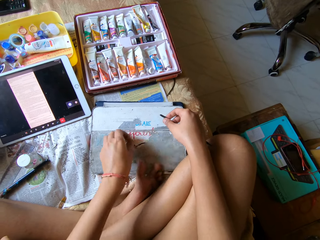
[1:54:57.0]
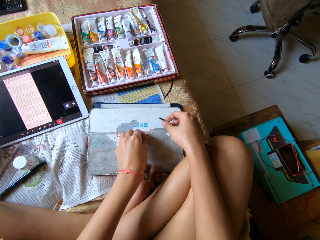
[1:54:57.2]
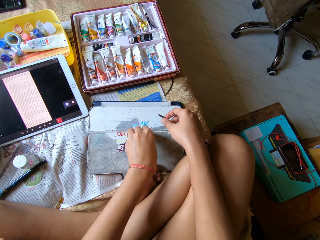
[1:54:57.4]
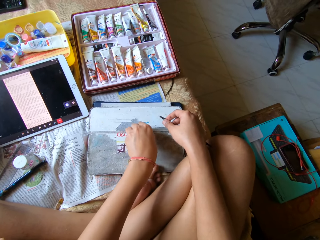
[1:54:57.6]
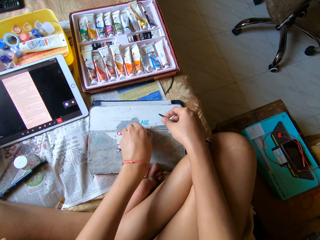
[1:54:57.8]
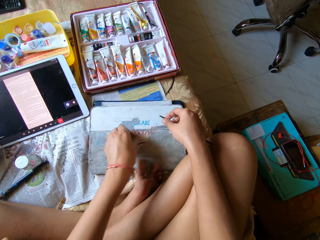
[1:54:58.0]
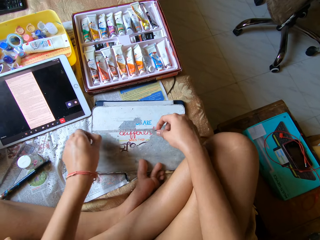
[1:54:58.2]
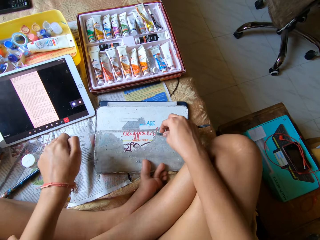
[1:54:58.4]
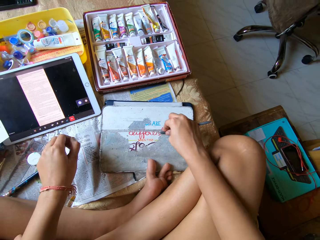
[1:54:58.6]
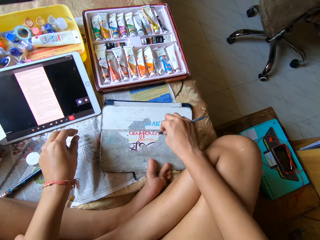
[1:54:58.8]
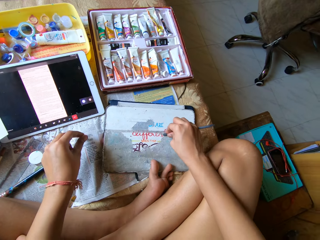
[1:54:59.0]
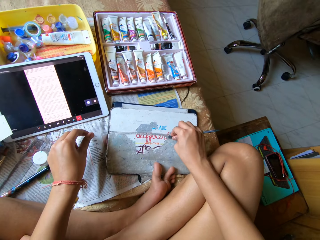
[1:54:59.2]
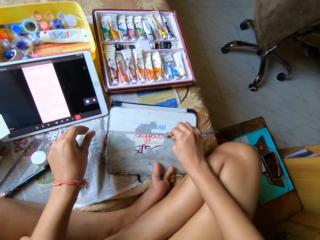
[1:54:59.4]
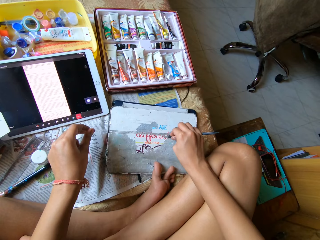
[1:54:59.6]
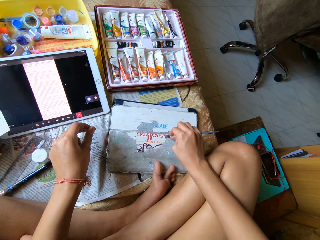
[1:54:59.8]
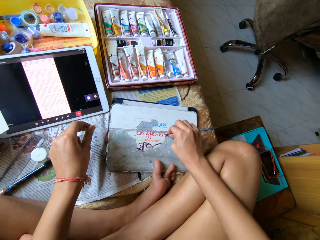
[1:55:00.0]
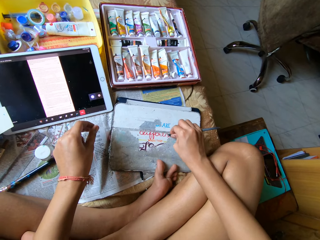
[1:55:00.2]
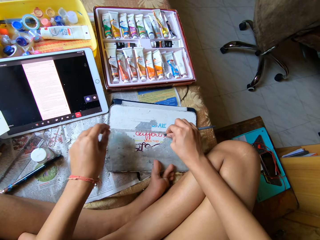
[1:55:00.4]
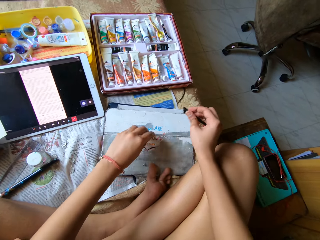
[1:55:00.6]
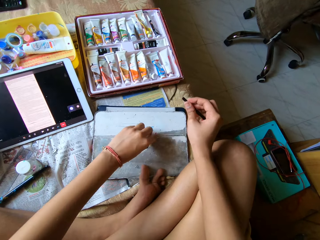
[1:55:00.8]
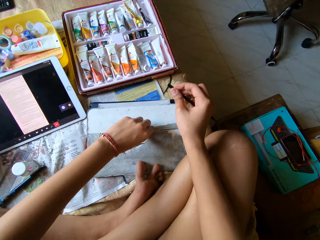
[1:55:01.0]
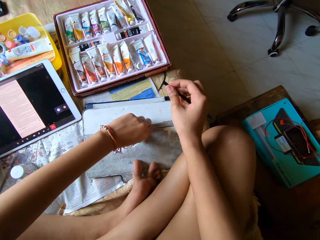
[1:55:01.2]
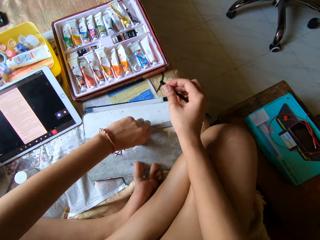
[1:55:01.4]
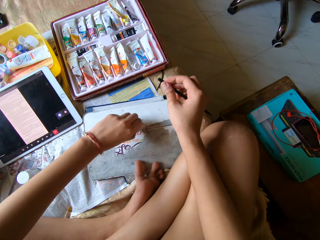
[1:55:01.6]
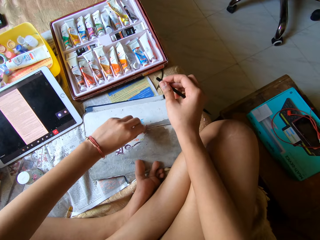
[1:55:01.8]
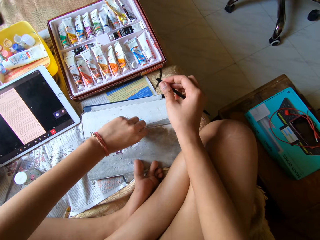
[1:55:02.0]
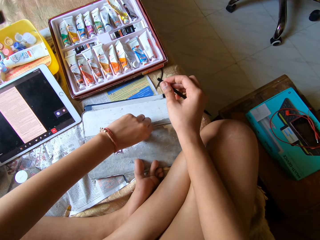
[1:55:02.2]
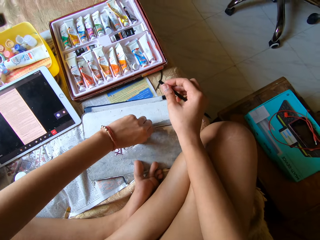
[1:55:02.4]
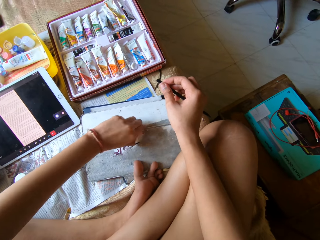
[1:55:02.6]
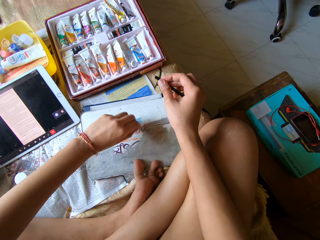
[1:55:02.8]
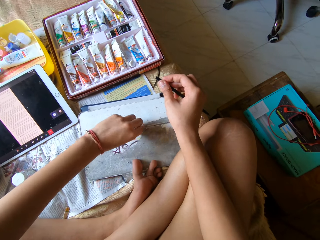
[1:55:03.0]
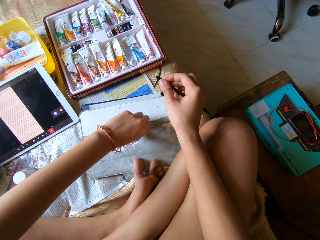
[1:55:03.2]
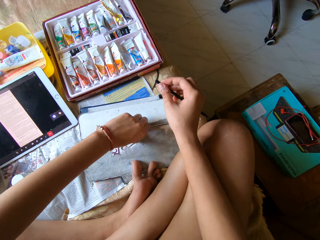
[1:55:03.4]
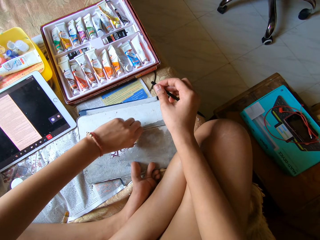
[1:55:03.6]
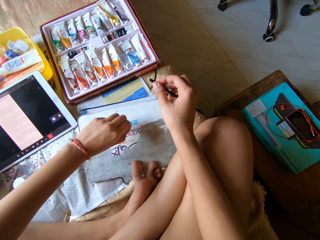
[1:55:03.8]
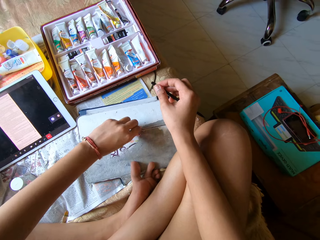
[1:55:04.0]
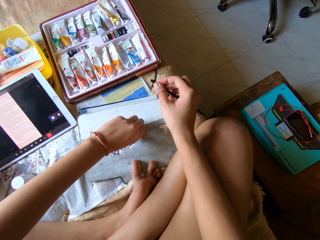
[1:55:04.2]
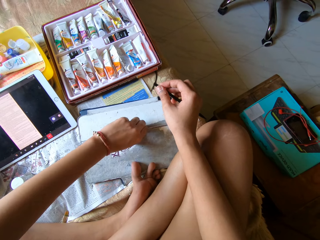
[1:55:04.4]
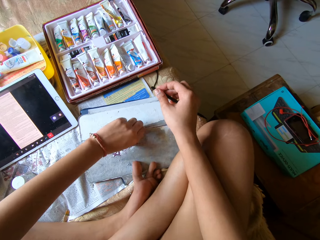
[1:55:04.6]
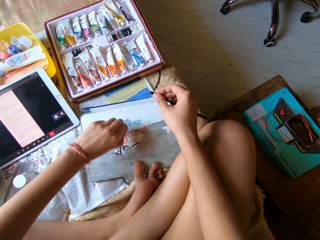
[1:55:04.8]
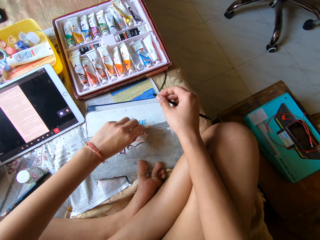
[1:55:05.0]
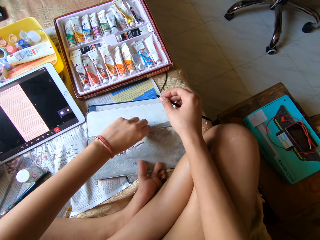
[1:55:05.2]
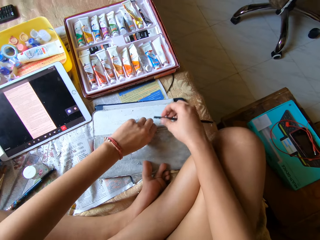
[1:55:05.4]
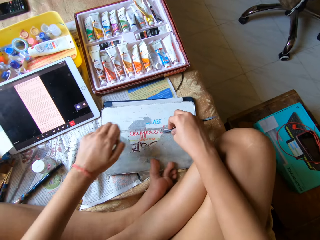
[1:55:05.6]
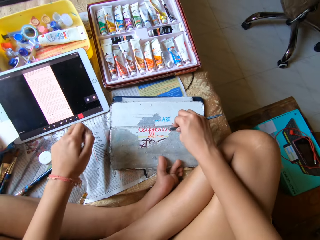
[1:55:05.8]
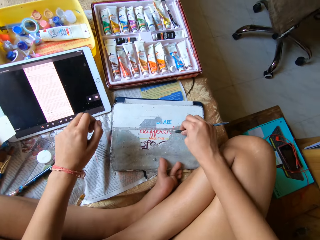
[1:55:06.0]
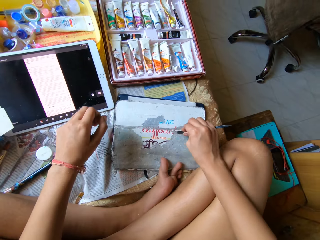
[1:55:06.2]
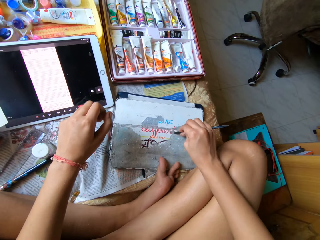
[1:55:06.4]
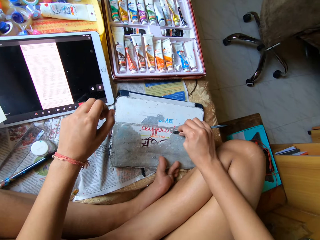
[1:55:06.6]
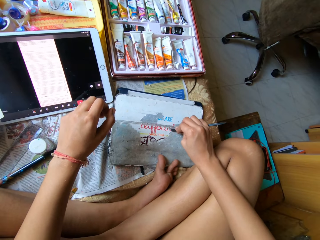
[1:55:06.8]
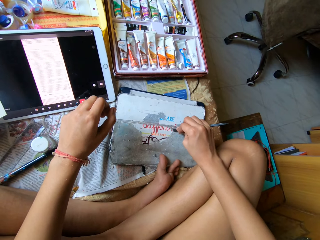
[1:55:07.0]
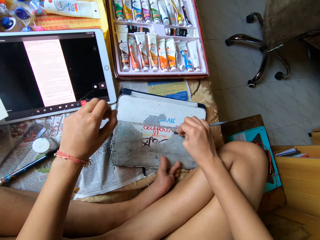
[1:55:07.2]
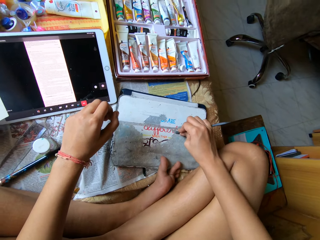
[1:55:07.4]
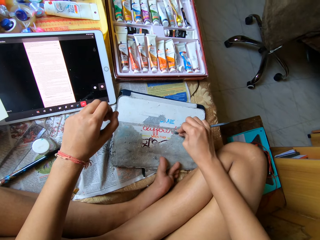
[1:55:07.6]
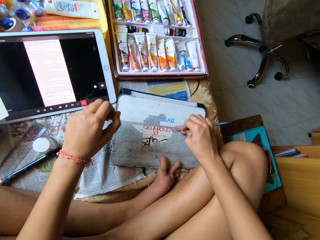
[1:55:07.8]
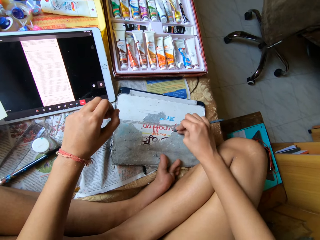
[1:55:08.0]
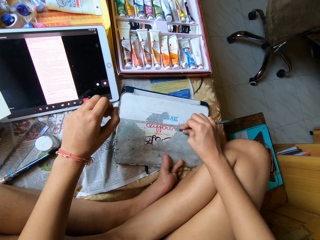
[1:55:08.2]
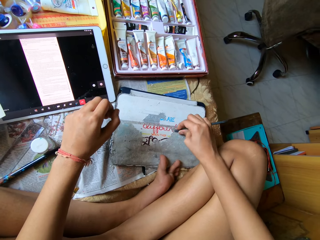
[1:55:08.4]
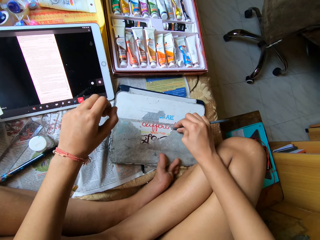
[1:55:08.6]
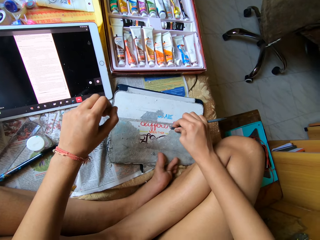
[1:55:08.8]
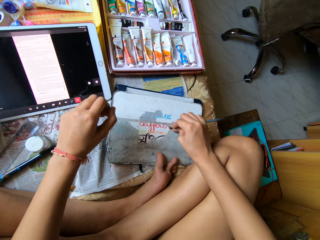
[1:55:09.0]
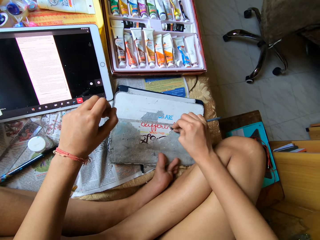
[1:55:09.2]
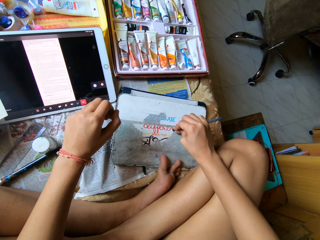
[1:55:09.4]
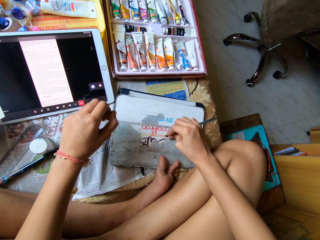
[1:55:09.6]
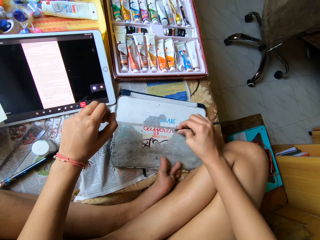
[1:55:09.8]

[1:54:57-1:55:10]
The camera wearer scratches the pouch on the bed with the bottom of the pencil in her right hand. She peels the pouch on the bed with her left hand. She scratches the pouch on the bed with the bottom of the pencil in her right hand.

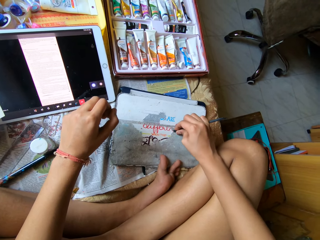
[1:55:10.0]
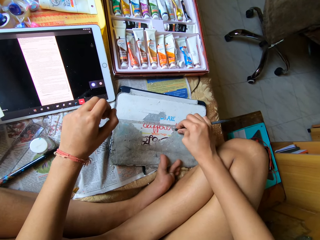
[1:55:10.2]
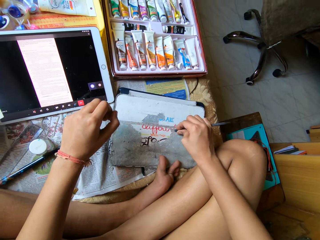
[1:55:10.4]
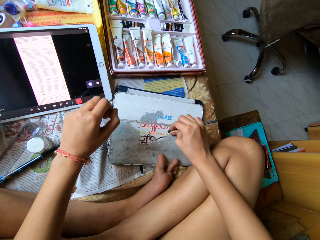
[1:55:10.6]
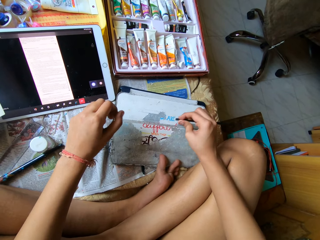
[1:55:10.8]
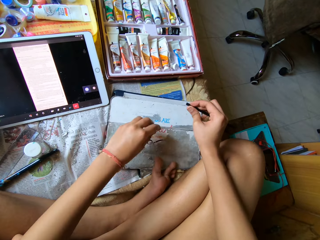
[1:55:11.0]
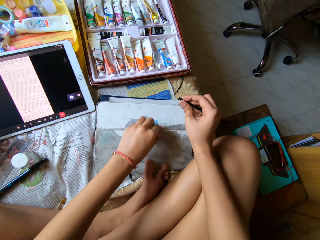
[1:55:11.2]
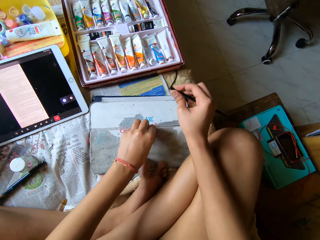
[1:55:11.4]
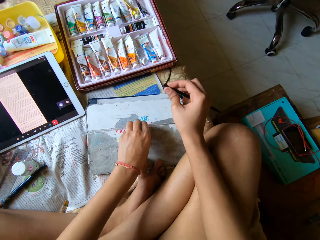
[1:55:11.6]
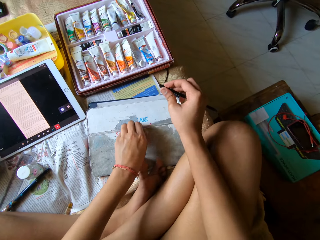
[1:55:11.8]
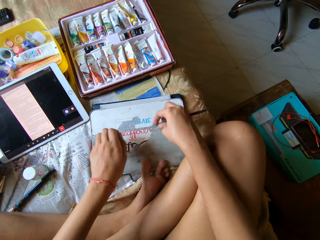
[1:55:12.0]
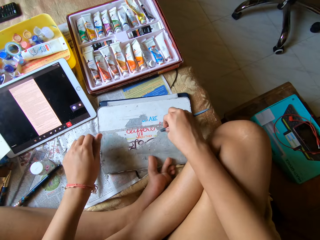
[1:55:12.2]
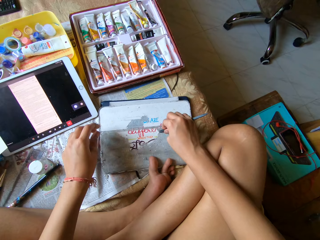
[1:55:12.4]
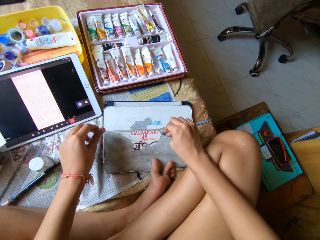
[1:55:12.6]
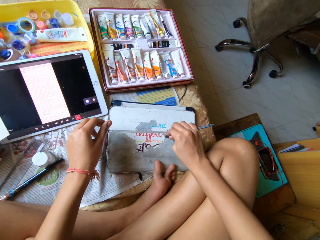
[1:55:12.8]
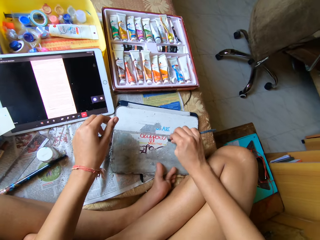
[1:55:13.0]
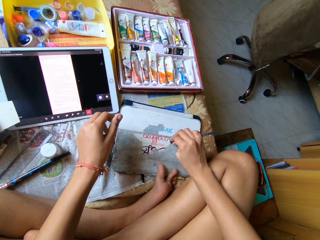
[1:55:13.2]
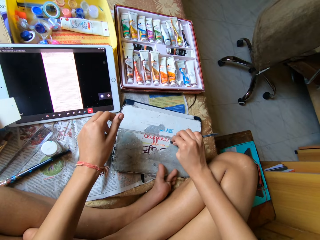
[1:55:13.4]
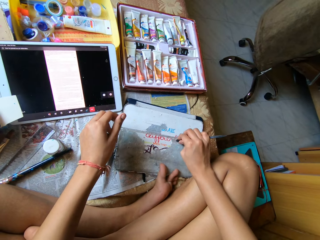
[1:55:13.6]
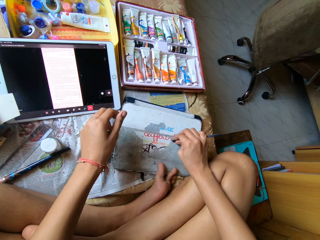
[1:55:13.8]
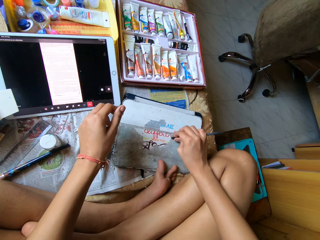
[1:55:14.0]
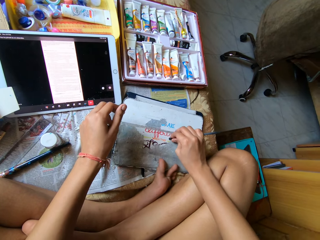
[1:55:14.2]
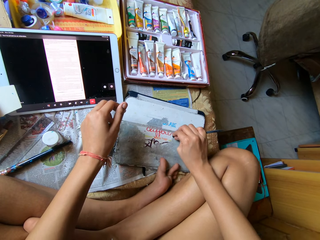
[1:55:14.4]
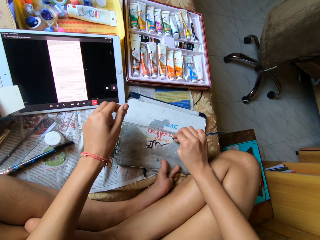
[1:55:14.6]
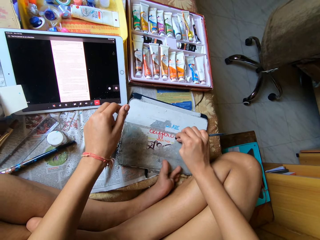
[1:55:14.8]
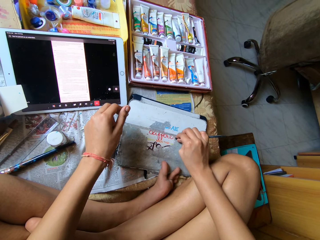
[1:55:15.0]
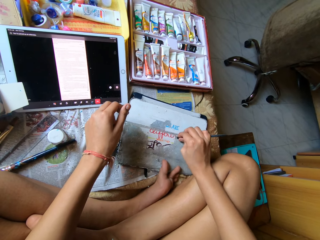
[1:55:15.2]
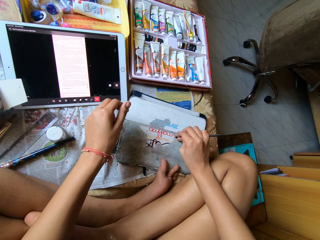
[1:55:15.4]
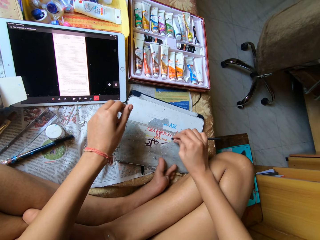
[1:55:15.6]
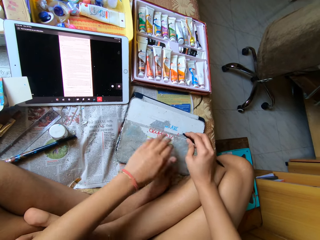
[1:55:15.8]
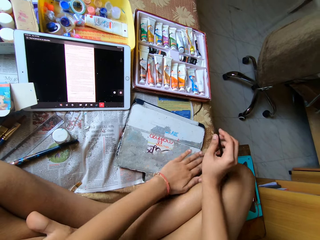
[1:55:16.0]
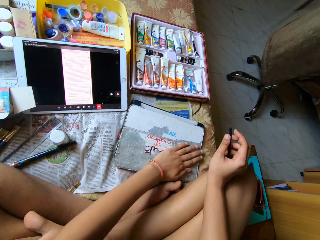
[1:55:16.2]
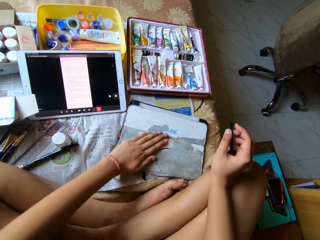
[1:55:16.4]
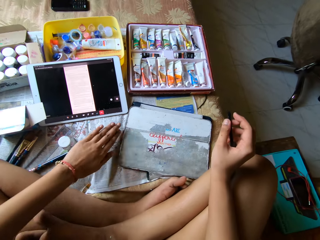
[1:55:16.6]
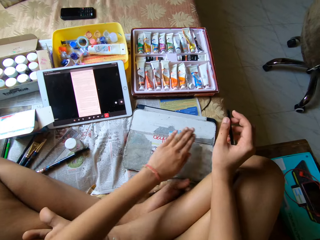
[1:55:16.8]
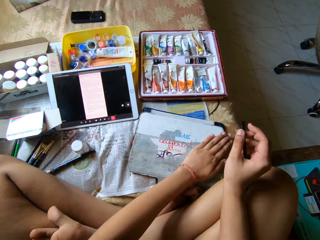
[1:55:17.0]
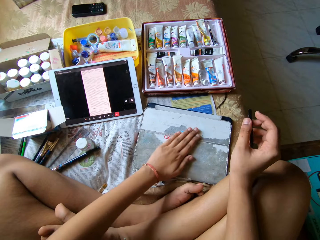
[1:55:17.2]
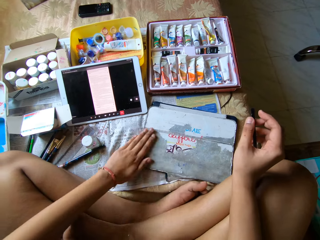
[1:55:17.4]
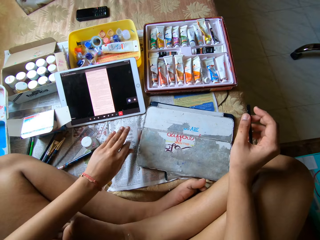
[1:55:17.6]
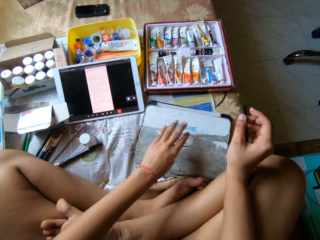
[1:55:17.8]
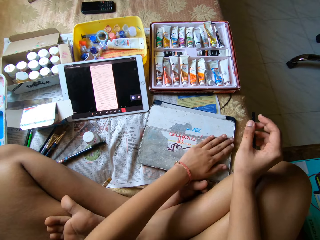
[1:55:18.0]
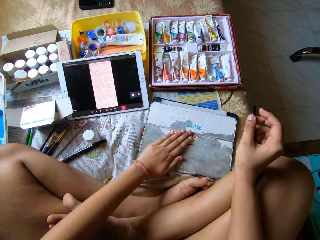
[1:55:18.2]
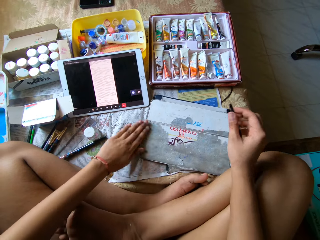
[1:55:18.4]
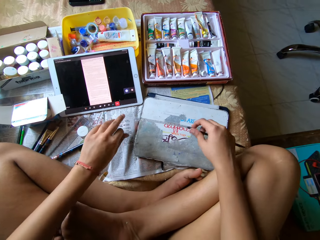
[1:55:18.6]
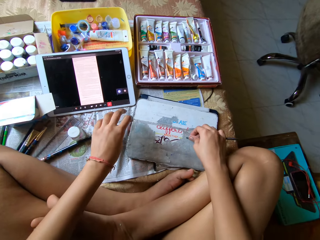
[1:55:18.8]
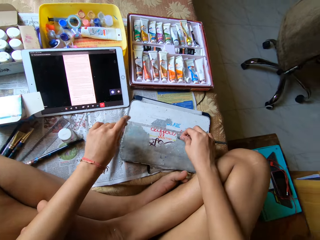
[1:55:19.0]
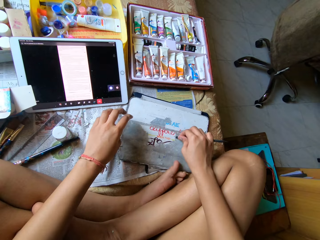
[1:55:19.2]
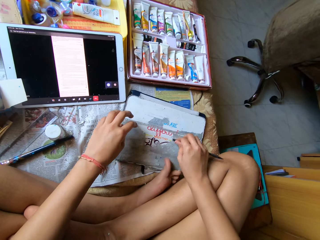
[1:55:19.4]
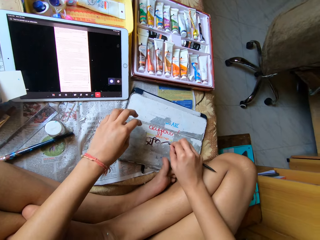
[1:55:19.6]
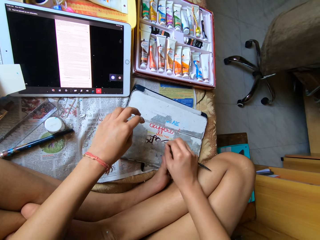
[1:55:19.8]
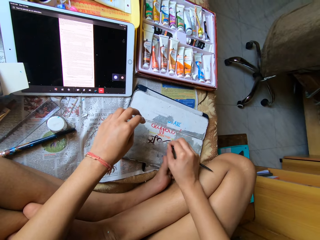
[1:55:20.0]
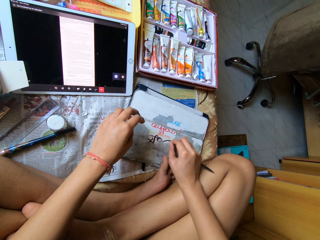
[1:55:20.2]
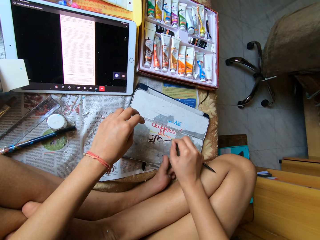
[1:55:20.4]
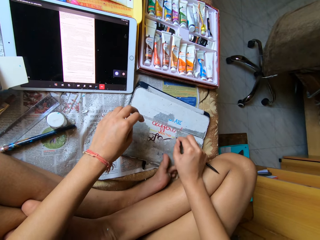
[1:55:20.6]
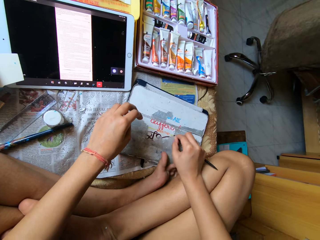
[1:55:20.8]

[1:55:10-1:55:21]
The camera wearer peels the pouch on the bed with her left hand. She scratches the pouch on the bed with the bottom of the pencil in her right hand. She smoothens the pouch with her left hand. She wipes off the dirt. She scratches the pouch on the bed with the bottom of the pencil in her right hand.
